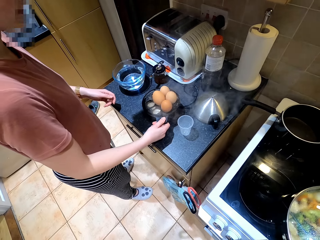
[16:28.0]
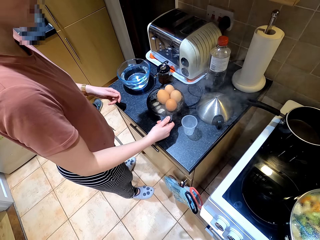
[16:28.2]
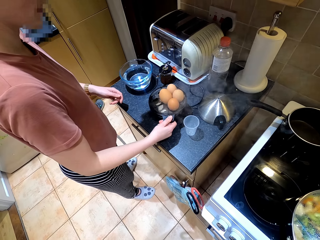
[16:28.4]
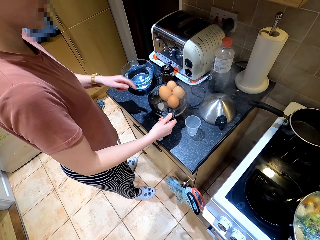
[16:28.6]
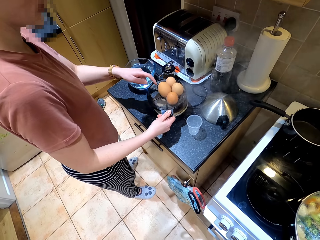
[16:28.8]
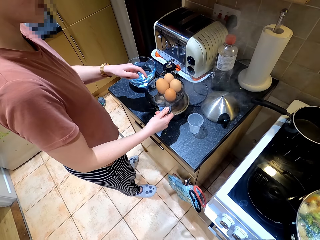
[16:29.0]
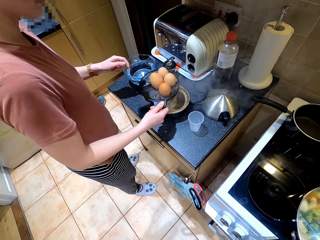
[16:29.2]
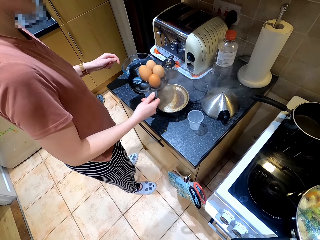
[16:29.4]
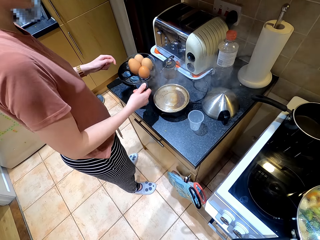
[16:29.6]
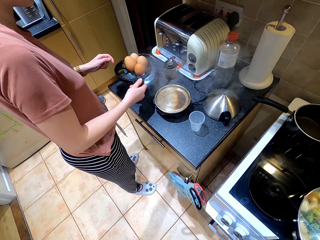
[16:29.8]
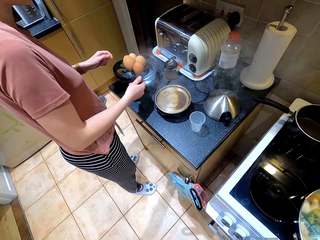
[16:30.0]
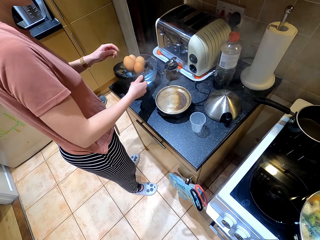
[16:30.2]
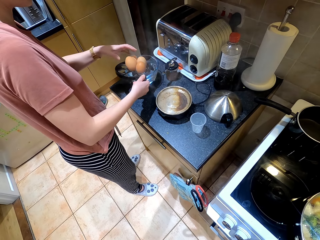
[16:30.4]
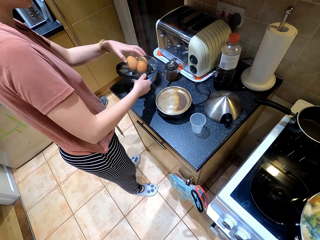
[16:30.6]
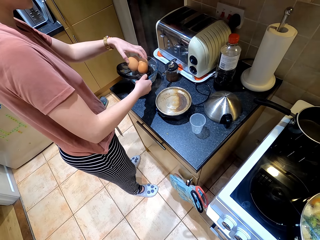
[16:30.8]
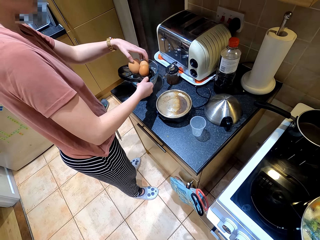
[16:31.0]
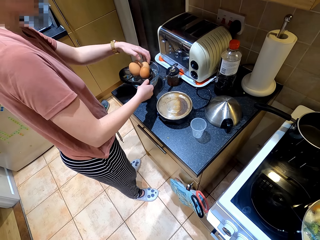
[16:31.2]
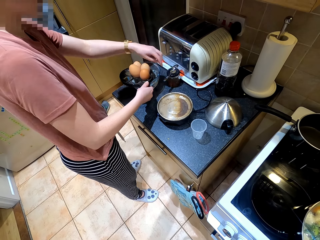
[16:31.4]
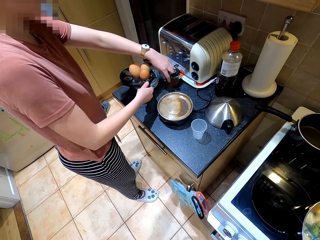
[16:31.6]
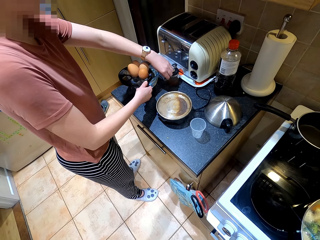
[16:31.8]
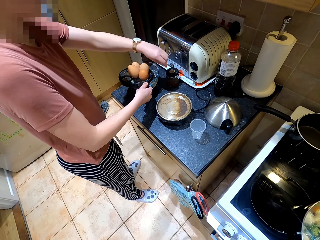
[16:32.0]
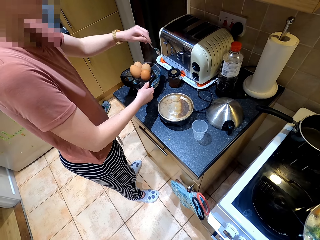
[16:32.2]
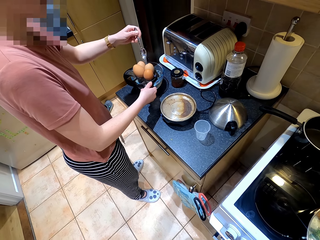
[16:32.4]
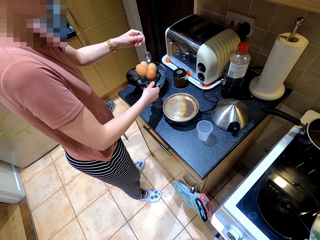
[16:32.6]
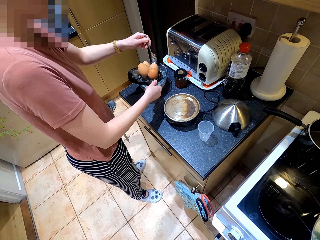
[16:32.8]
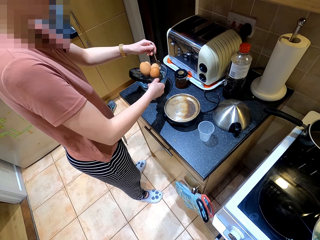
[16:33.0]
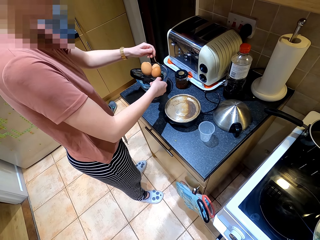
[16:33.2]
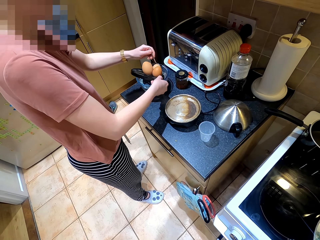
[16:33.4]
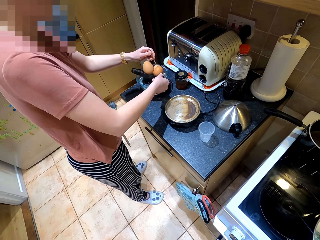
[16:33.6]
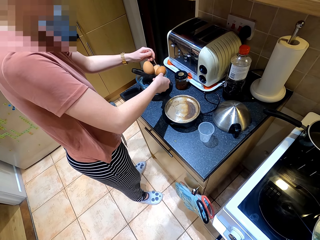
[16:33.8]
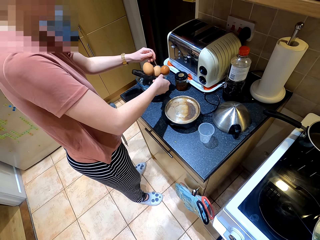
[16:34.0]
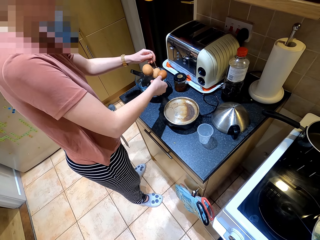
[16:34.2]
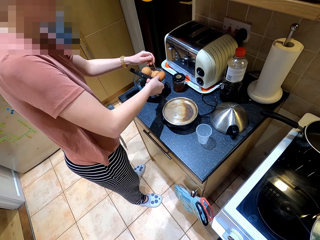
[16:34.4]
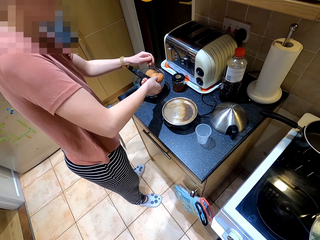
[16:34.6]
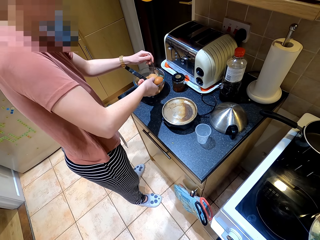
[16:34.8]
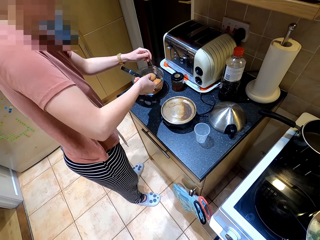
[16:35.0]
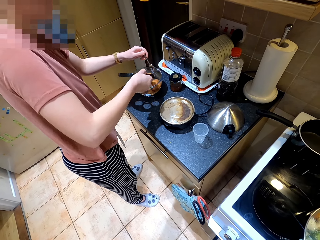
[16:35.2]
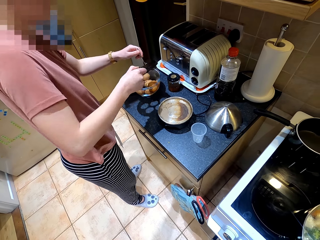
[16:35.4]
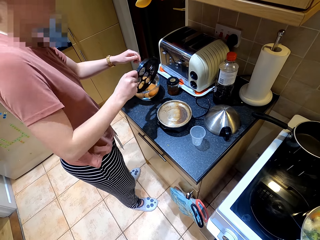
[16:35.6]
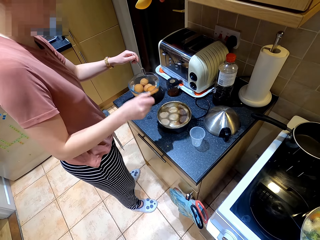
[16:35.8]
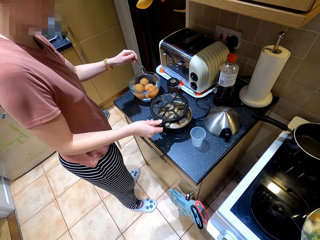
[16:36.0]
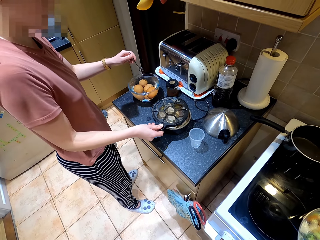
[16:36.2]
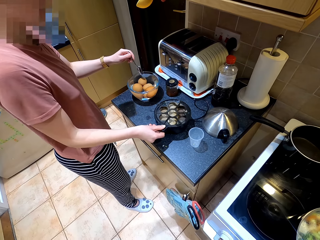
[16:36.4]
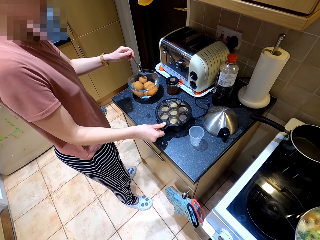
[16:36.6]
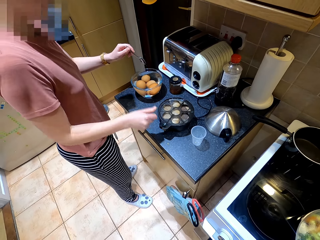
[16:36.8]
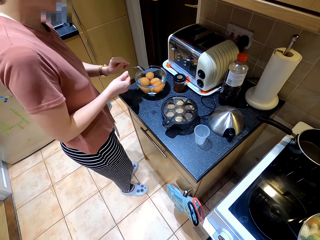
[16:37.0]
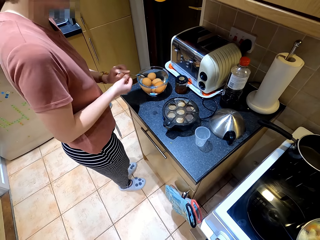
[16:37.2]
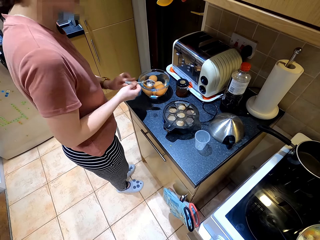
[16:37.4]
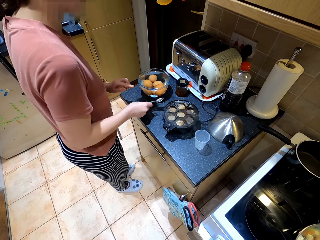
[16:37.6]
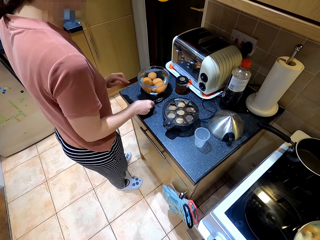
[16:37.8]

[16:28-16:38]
A lady removes the eggs from the egg boiler and lifts the tower egg boiler. The lady picks up the spoon from the countertop. The lady removes water from the tower egg boiler. The lady puts the eggs in the glass plate. The lady puts the tower egg boiler in the bowl. The lady puts the gasket on the boiler.

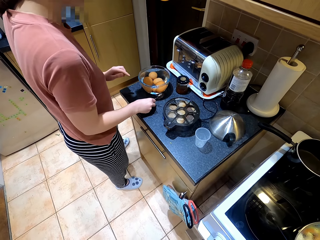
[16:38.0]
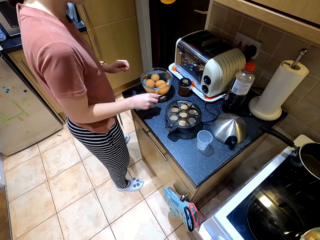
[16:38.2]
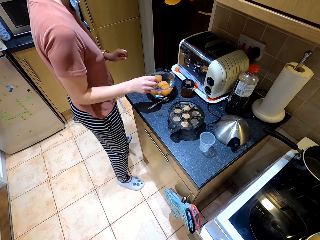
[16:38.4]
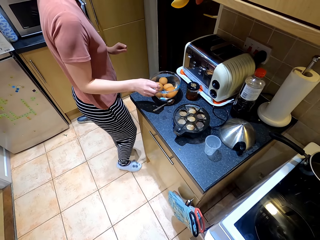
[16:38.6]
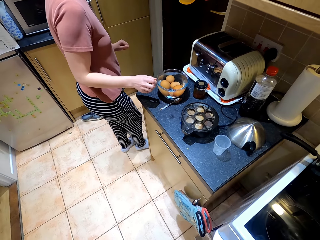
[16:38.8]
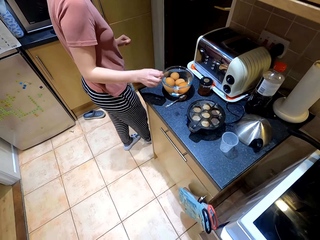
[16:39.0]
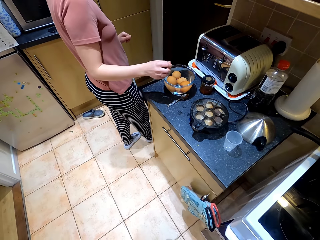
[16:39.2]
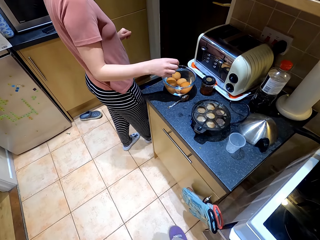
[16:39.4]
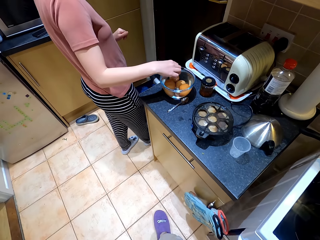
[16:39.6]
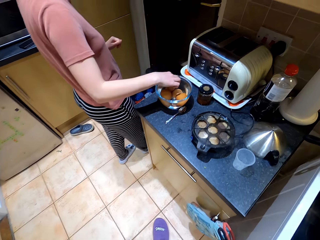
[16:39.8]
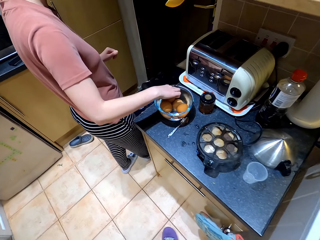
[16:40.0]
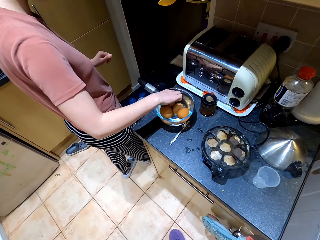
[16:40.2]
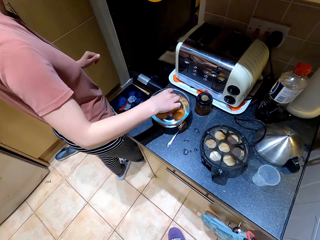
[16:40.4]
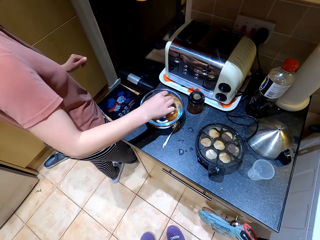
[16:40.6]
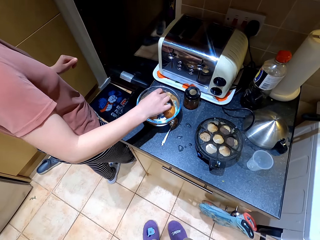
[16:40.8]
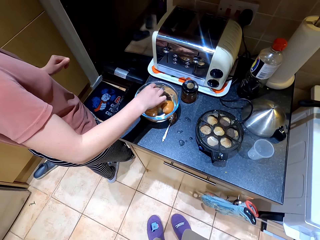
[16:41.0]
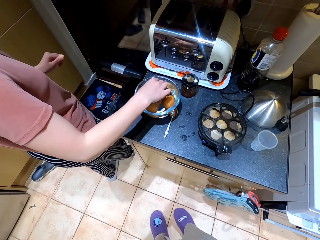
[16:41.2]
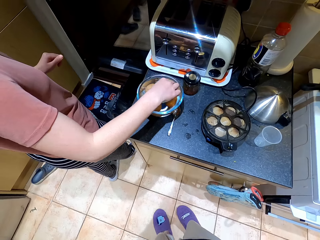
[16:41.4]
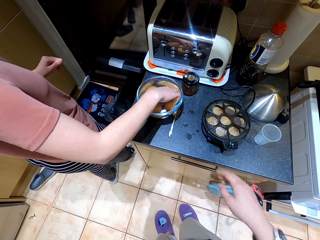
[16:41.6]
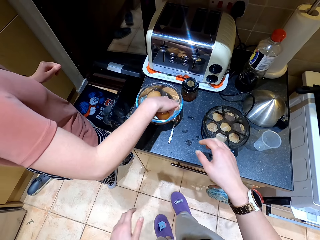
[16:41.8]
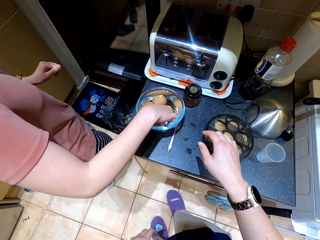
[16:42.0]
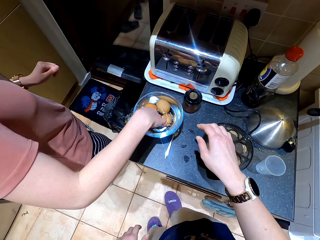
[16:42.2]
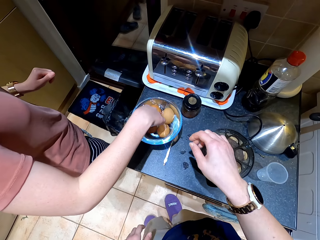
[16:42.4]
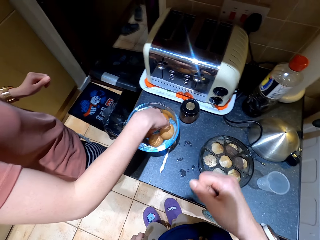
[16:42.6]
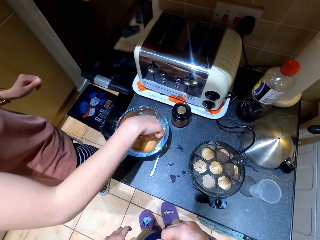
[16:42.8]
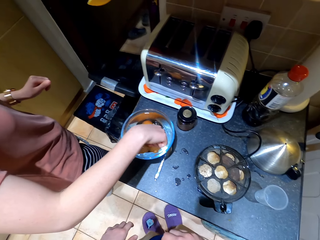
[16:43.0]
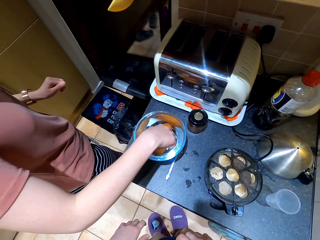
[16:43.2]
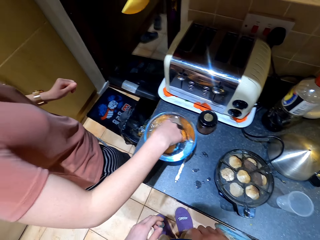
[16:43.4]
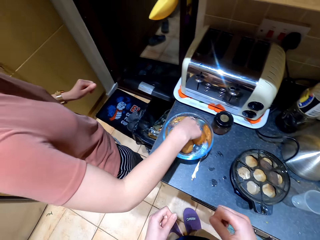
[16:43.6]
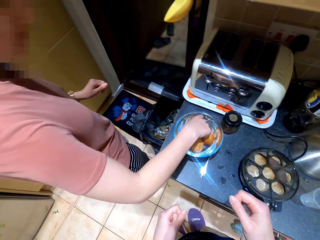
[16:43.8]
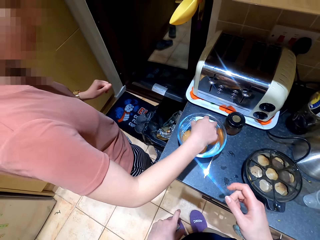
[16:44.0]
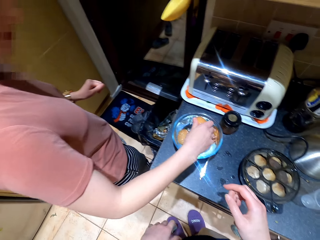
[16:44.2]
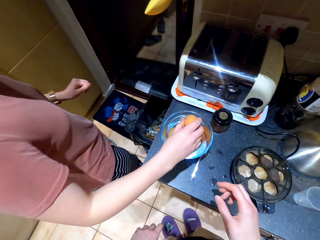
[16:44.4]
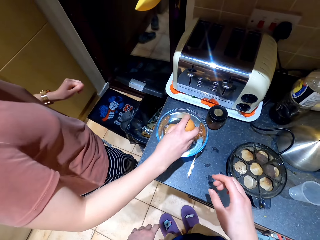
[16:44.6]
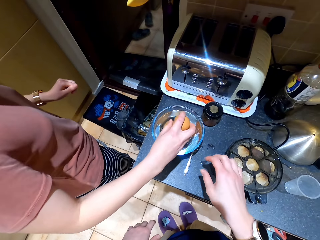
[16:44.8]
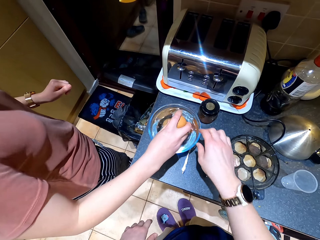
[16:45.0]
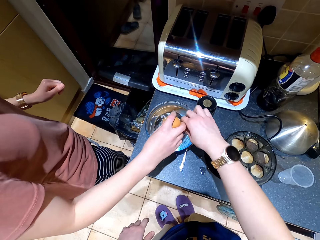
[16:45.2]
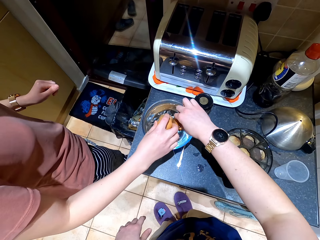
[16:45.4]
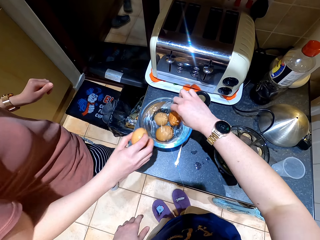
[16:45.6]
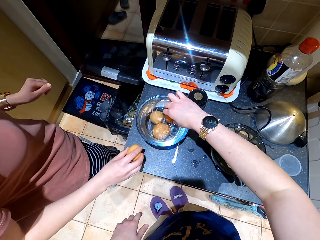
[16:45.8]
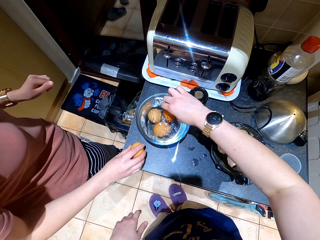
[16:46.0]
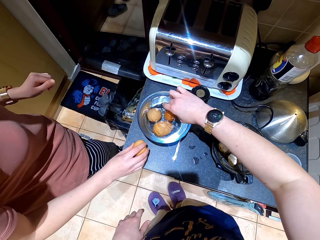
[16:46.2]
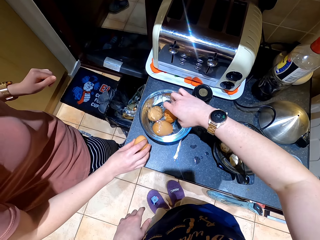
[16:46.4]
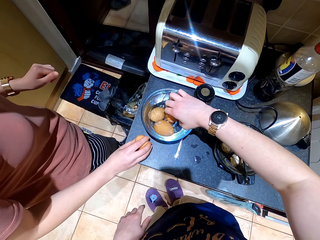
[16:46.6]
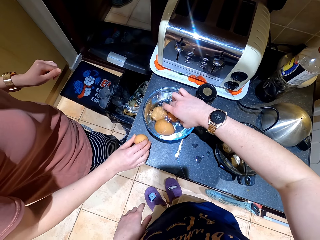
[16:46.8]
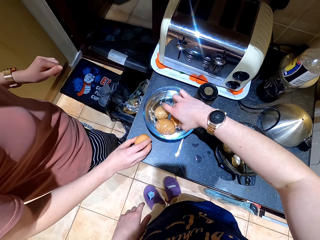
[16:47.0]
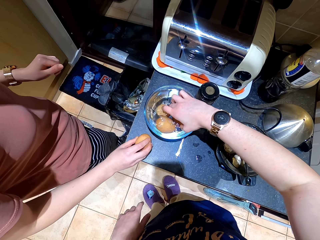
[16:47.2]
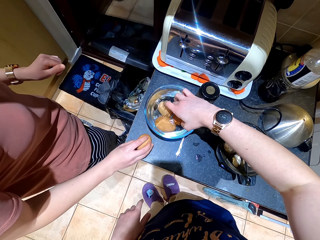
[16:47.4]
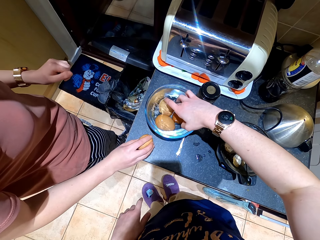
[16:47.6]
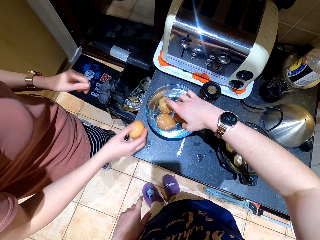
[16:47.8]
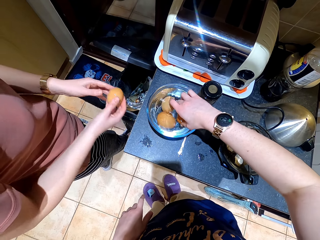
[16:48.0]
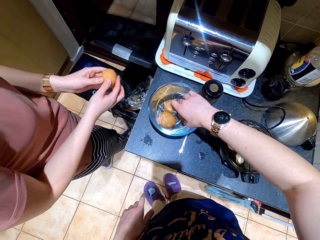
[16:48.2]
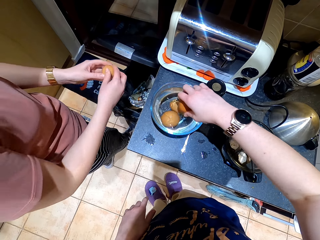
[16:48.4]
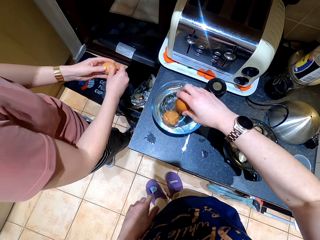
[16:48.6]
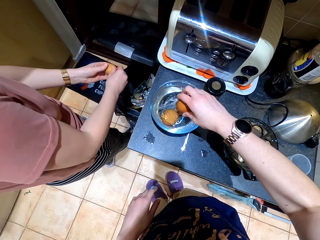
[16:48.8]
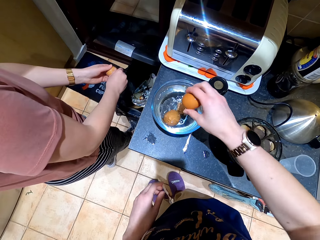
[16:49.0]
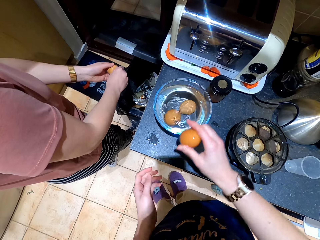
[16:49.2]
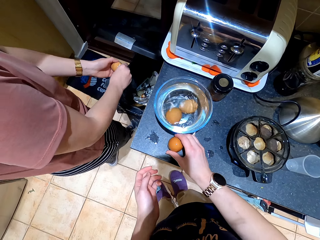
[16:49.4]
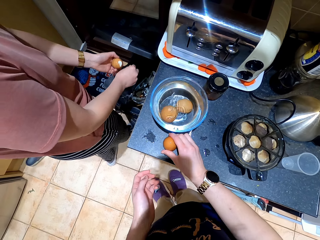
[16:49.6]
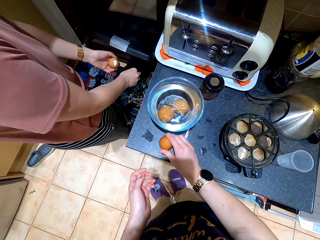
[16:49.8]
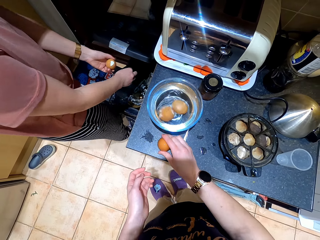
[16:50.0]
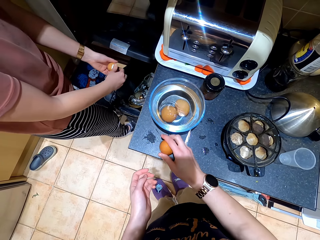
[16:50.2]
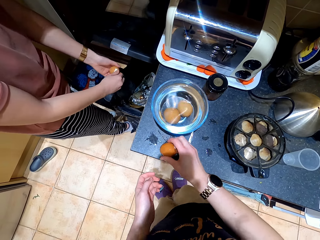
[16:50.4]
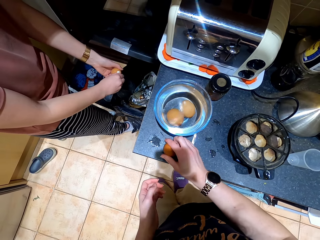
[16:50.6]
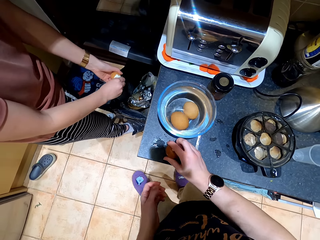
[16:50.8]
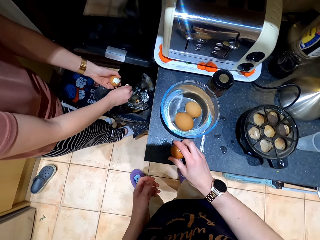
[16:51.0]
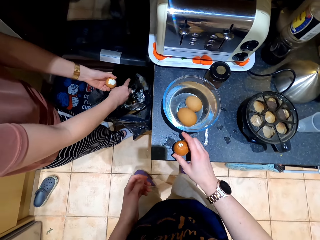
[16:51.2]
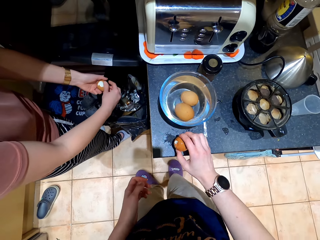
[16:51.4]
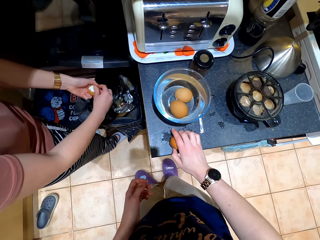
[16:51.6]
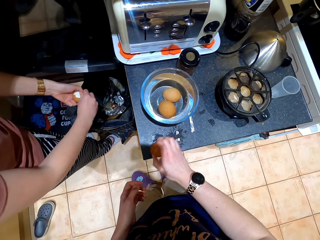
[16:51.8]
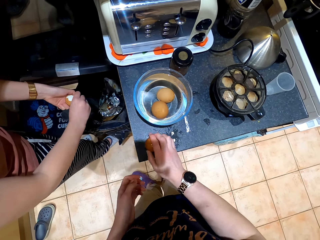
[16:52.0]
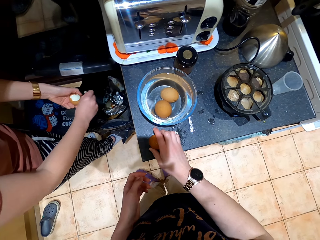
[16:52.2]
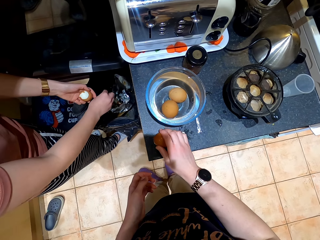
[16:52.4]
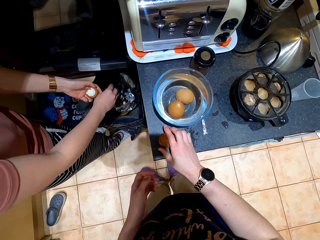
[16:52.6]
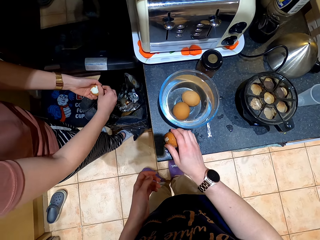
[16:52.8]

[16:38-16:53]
A lady places the spoon on the countertop. The lady touches the egg, holds the eggs, and moves the eggs. The lady picks the egg from the bowl. The camera wearer picks up an egg from the bowl. The lady cracks the egg. The camera wearer cracks the egg. The lady removes the eggshell.
